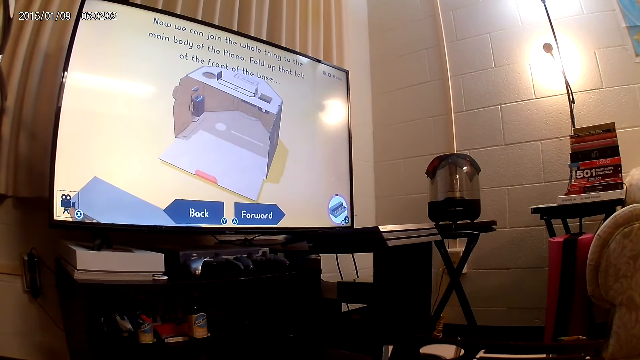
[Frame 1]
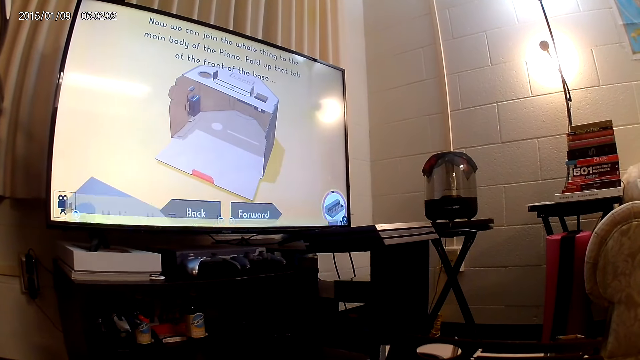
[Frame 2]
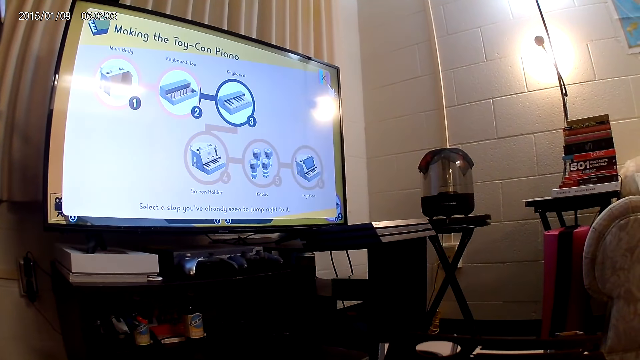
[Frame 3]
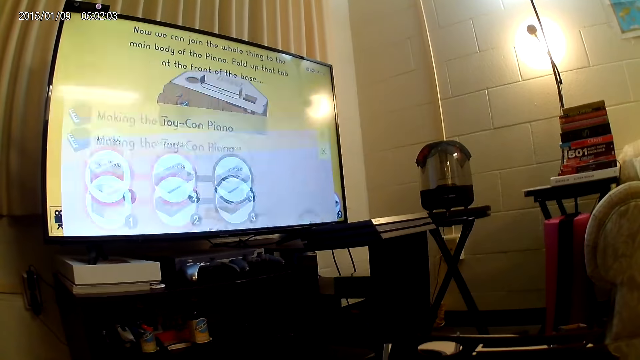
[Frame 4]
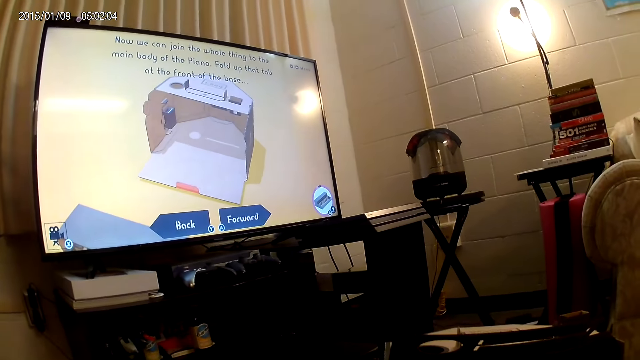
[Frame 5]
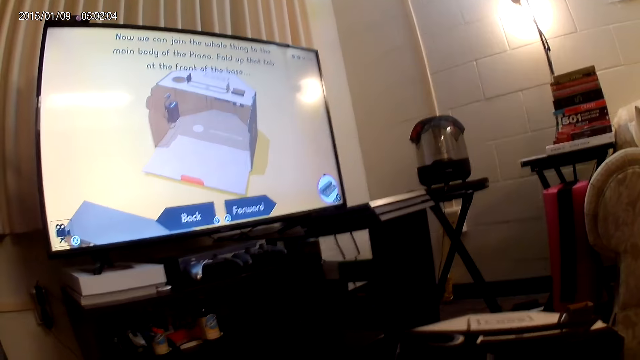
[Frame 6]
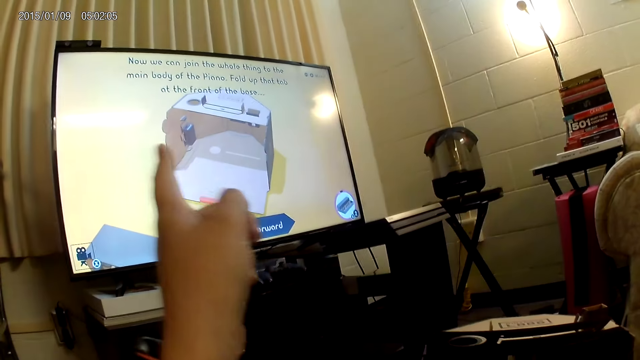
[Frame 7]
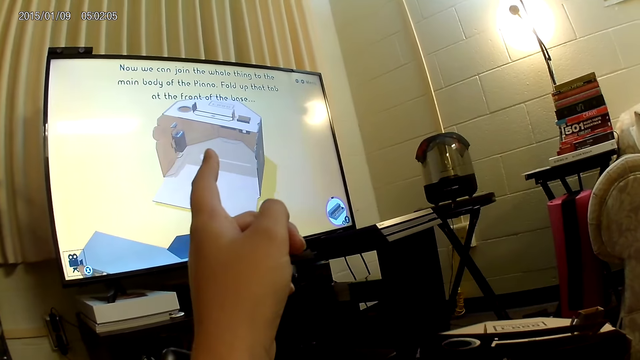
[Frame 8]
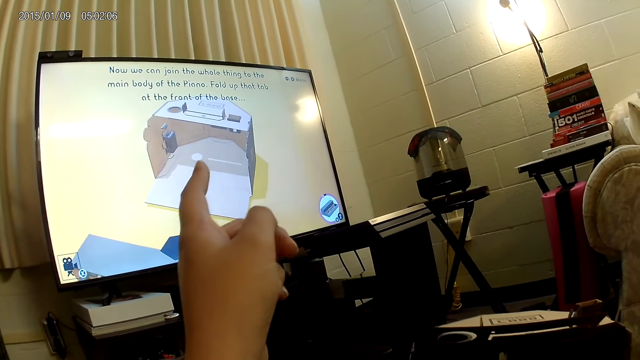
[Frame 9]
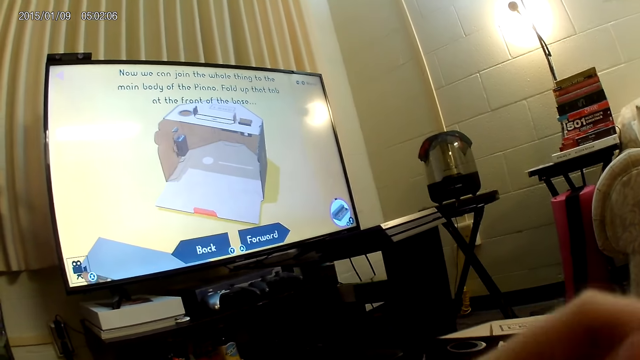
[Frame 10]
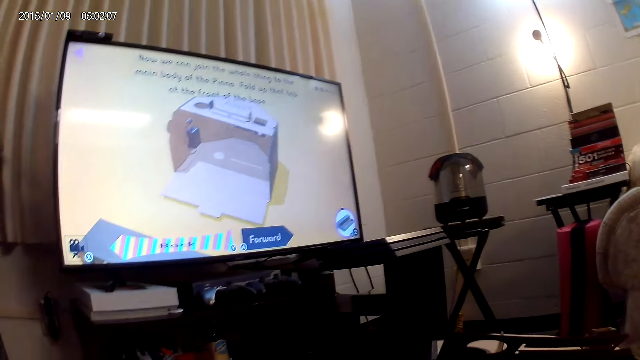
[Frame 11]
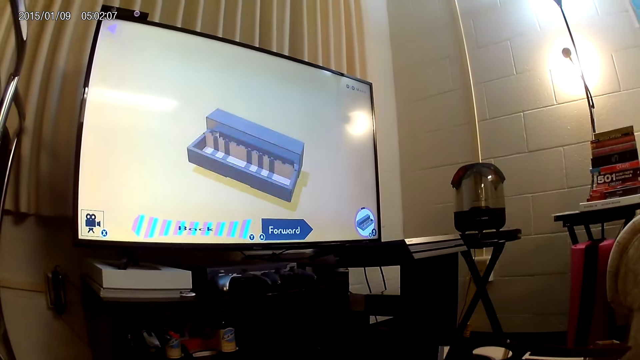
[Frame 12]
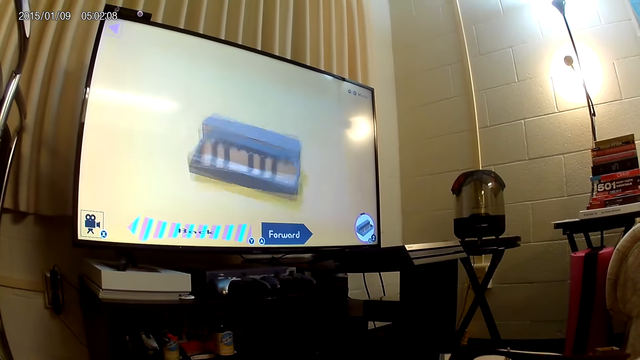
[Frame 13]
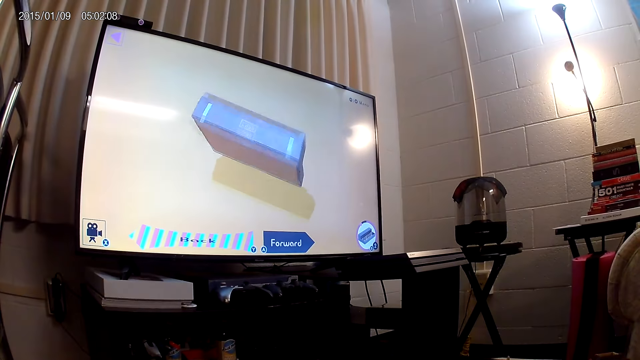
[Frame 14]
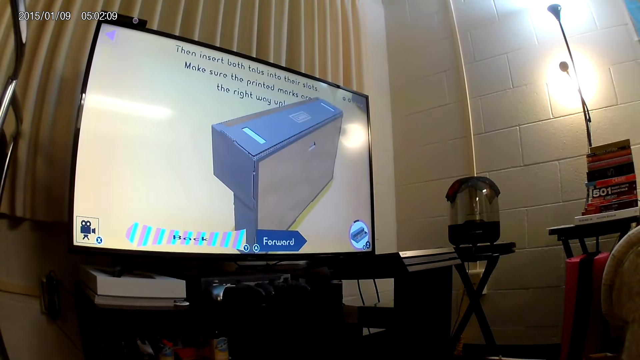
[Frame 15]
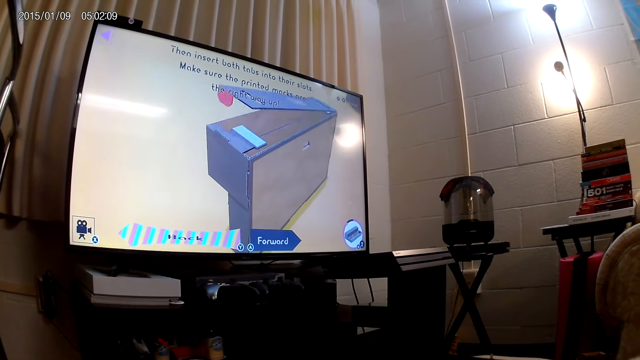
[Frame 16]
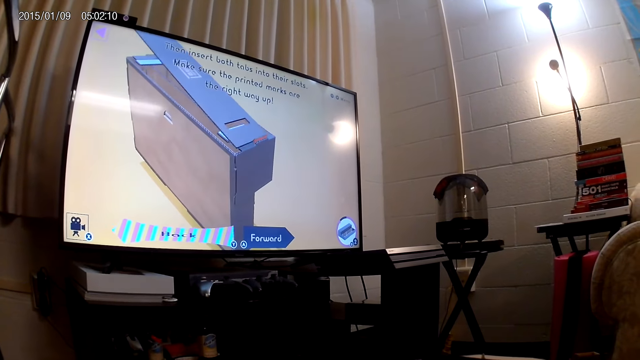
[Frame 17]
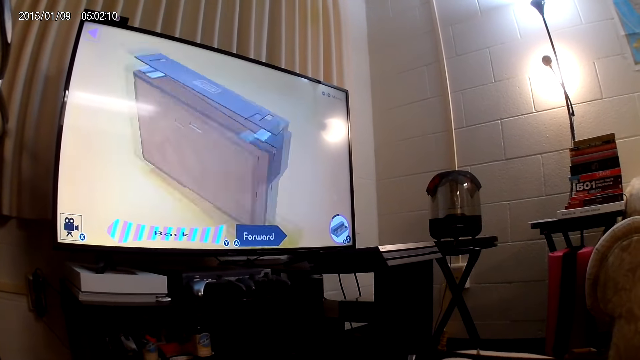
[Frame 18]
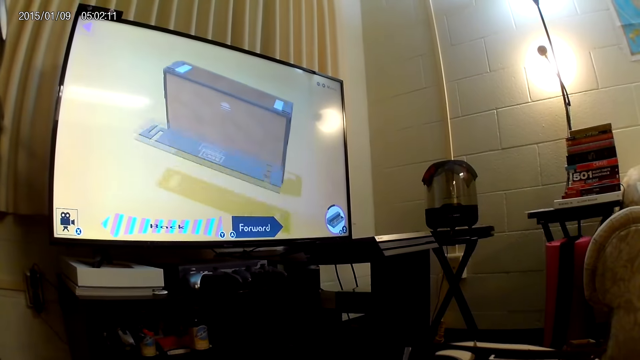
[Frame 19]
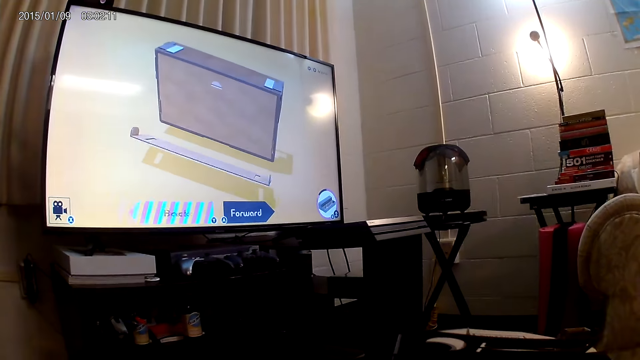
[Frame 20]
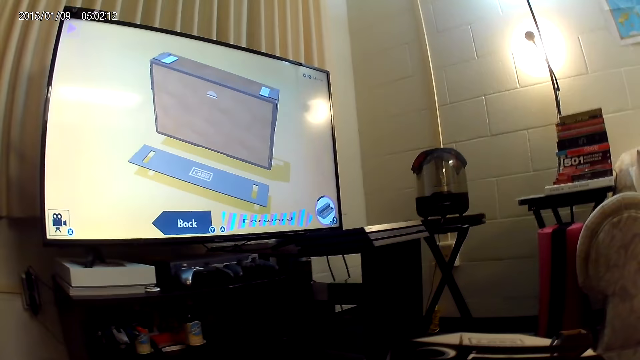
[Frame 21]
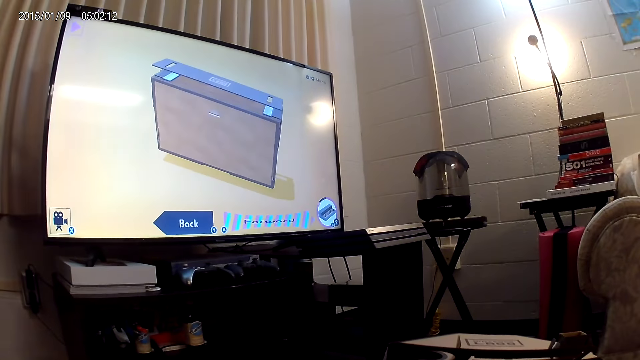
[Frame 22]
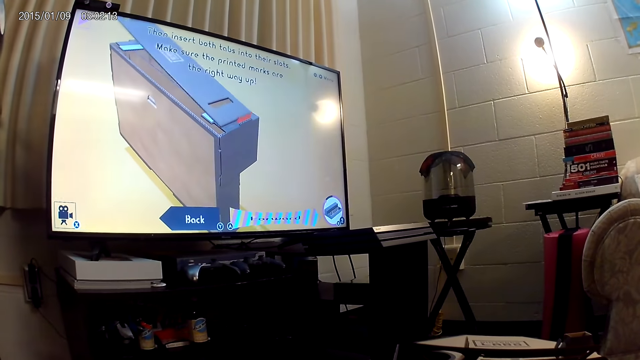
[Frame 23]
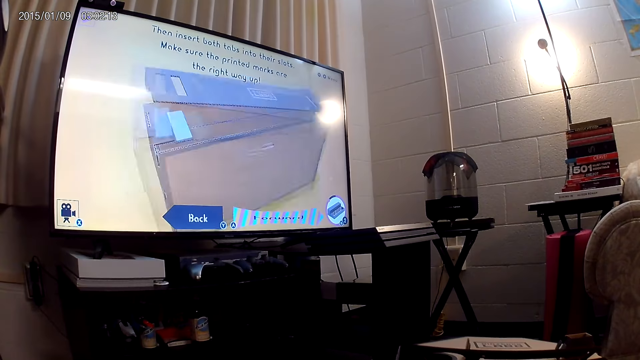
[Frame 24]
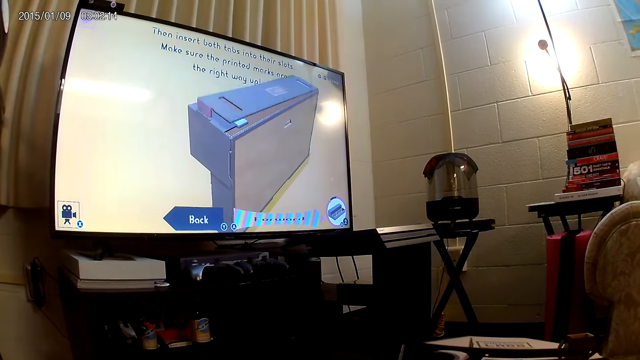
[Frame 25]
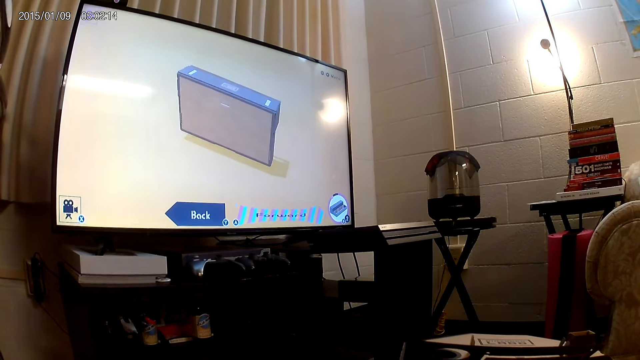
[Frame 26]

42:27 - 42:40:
The camera wearer converses with a man. She points to the screen with her left hand. She watches television. She converses with the man.

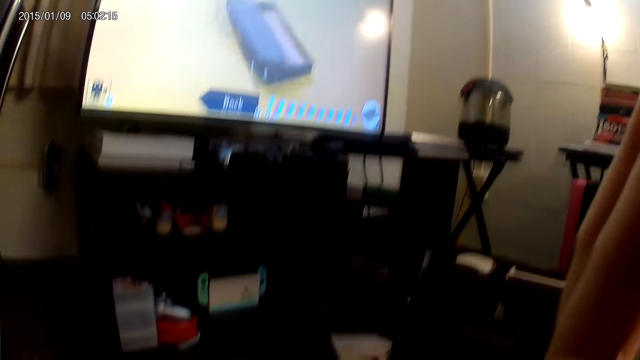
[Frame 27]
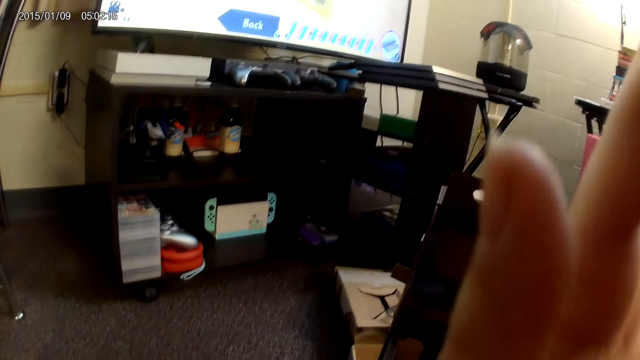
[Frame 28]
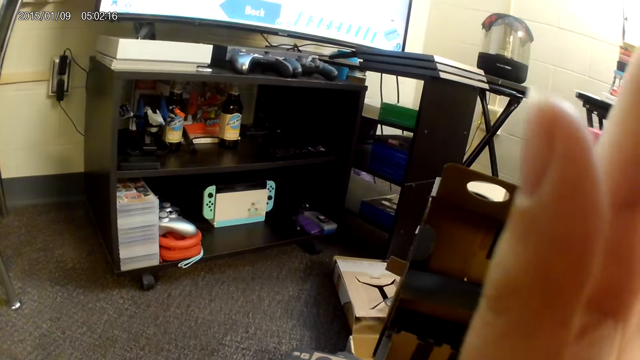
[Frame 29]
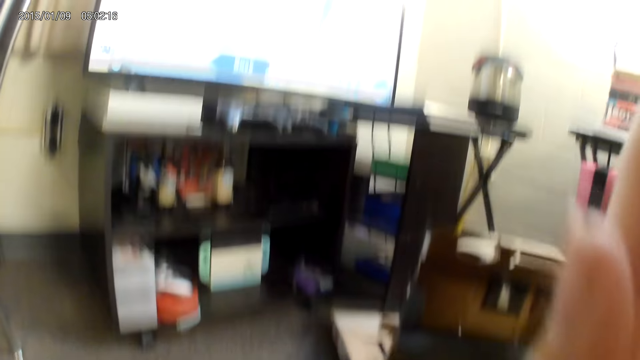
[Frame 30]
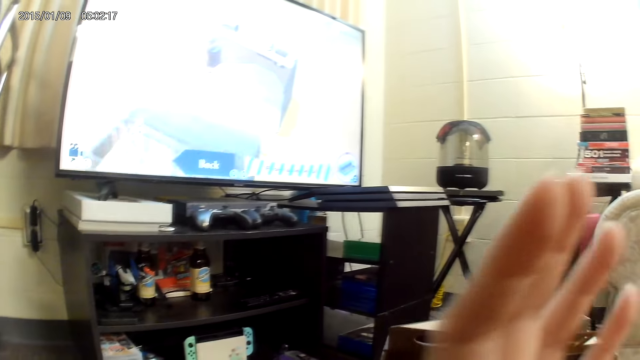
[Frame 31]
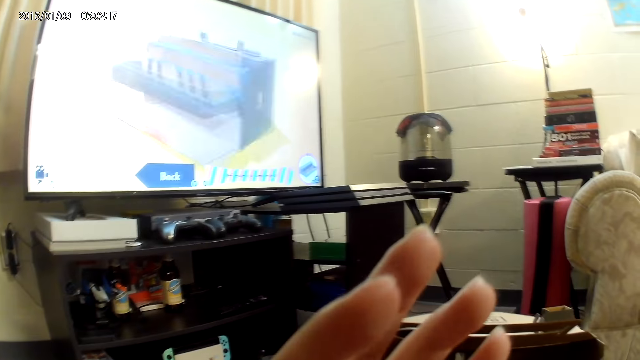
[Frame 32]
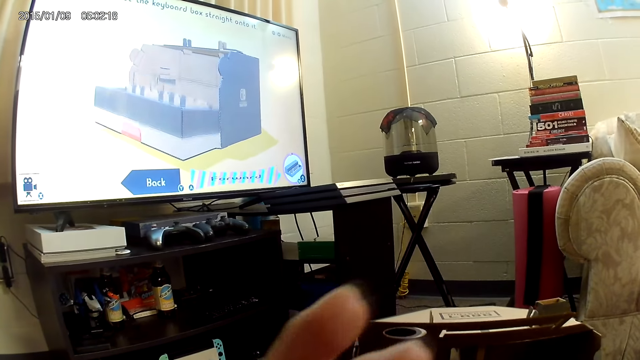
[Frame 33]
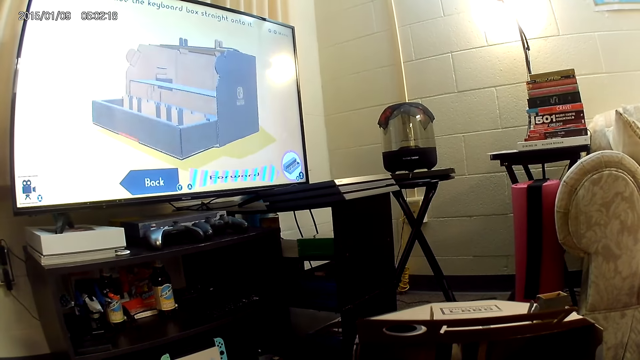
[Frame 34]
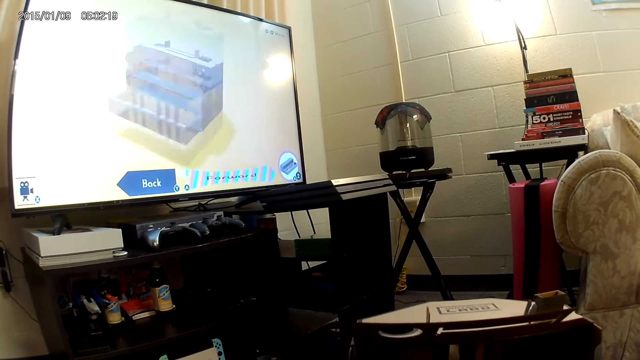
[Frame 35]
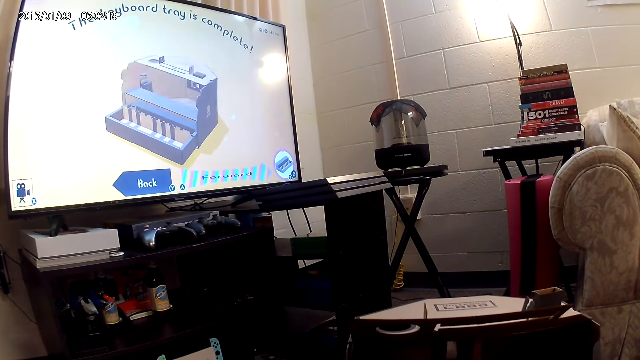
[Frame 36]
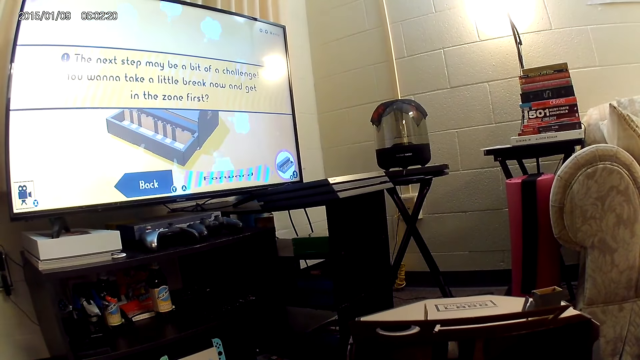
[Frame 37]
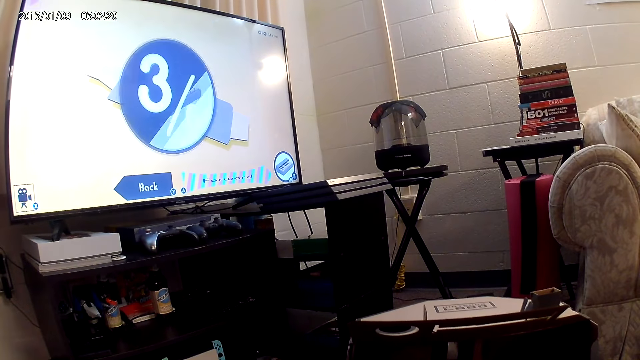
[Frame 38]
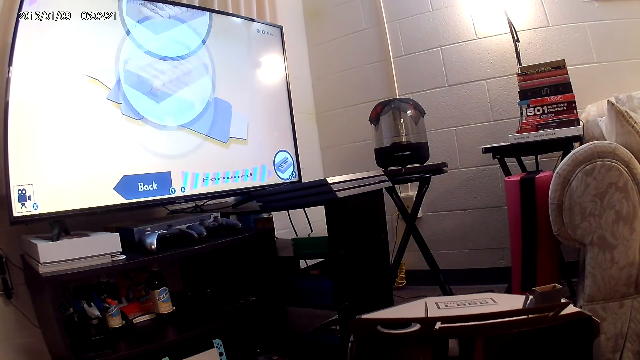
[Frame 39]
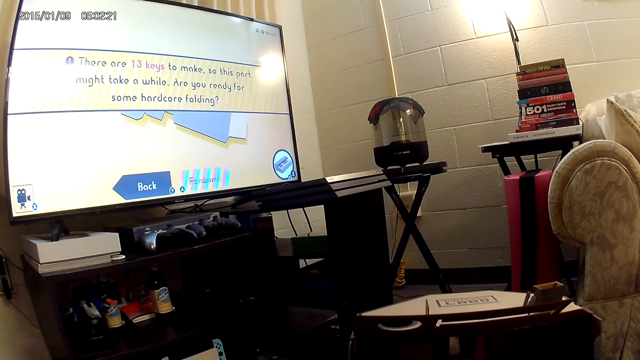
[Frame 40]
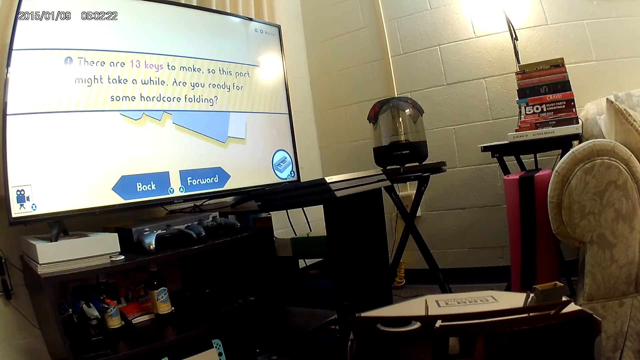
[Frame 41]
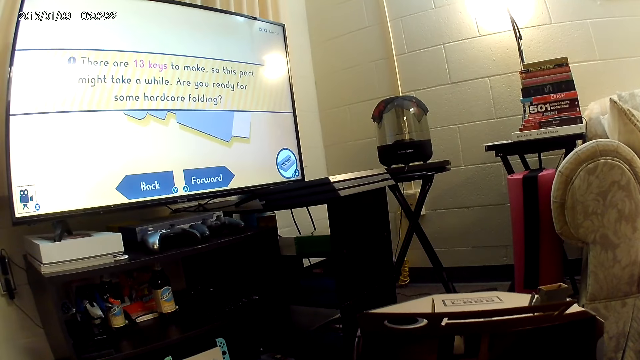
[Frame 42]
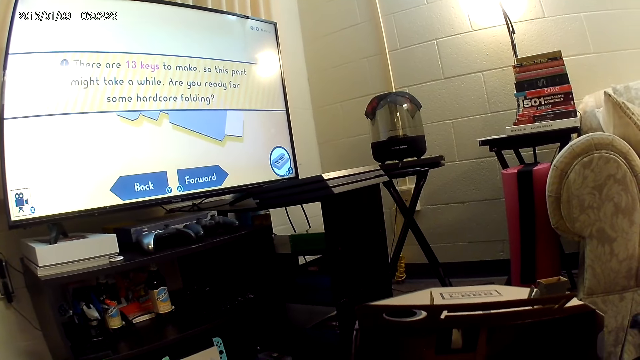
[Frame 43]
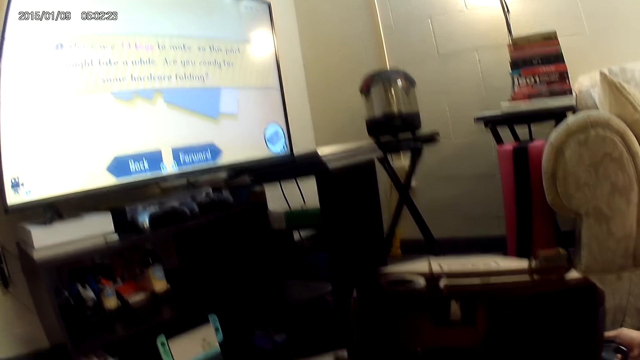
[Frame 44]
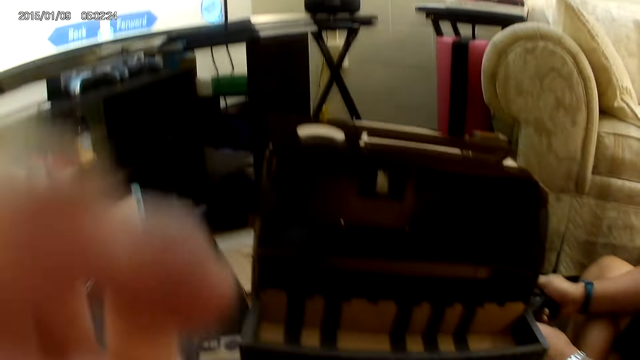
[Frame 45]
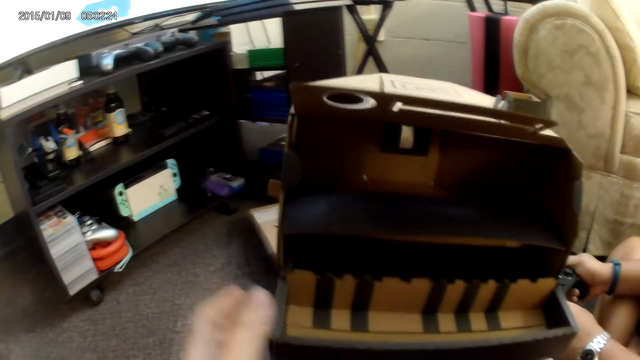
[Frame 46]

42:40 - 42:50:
The camera wearer touches her face with her right hand. She converses with a man.
